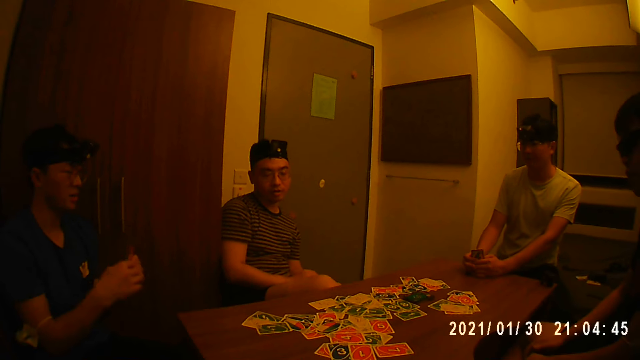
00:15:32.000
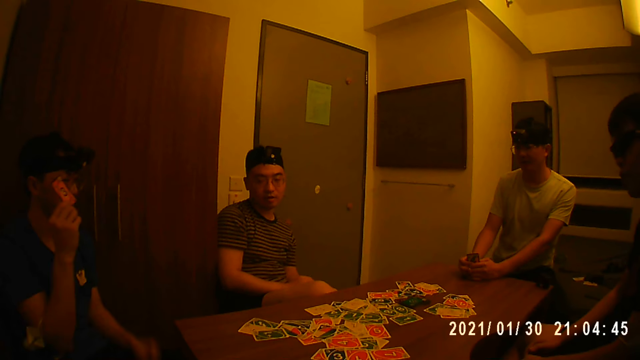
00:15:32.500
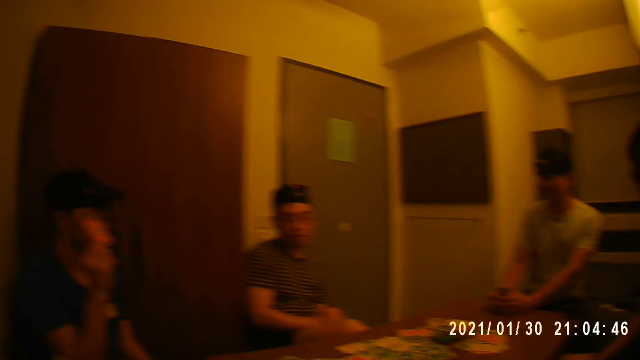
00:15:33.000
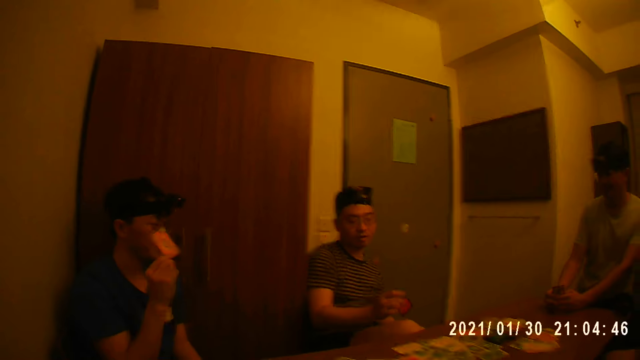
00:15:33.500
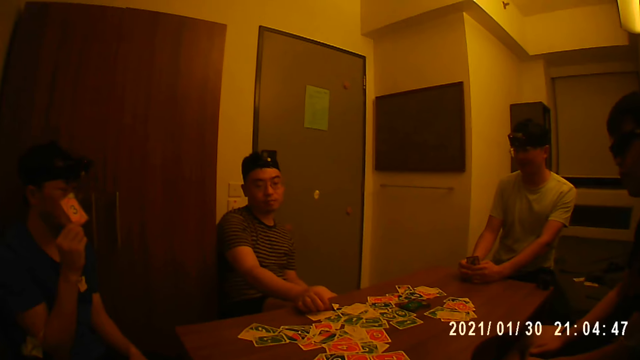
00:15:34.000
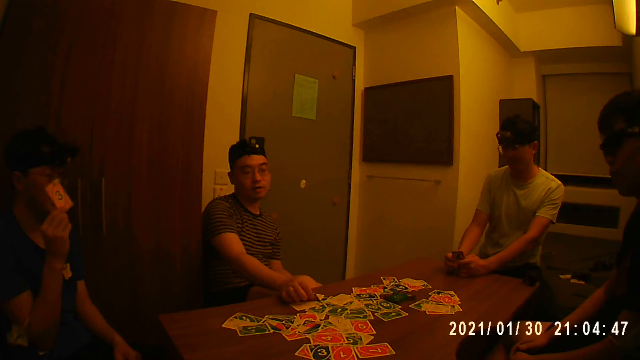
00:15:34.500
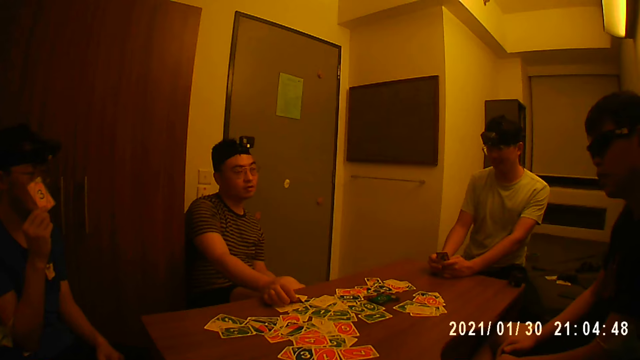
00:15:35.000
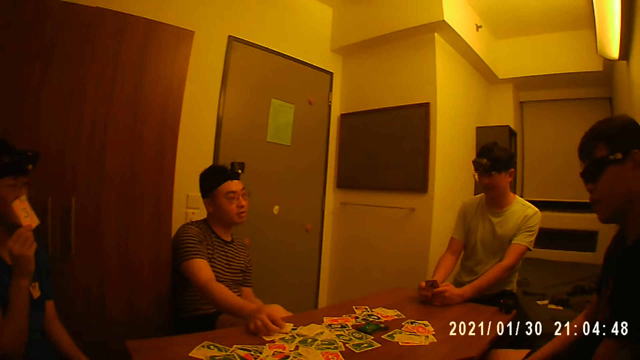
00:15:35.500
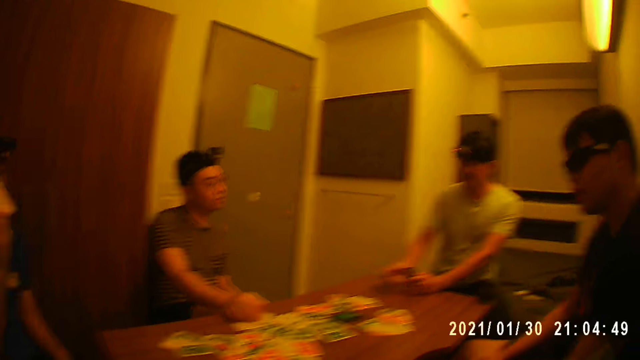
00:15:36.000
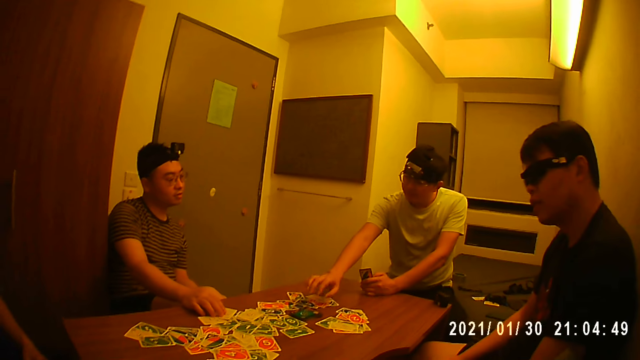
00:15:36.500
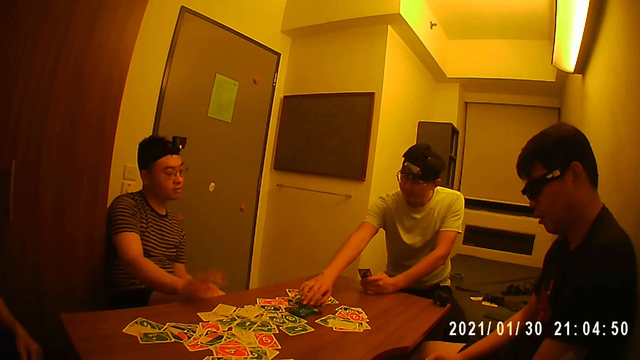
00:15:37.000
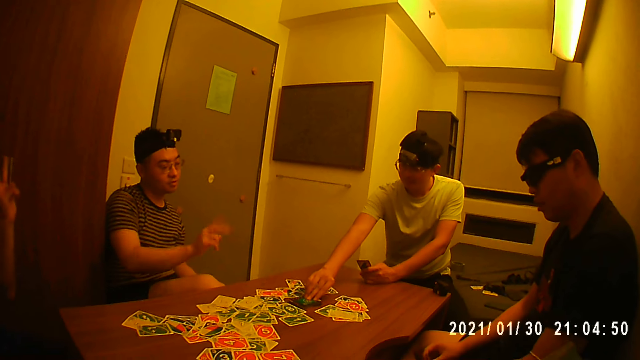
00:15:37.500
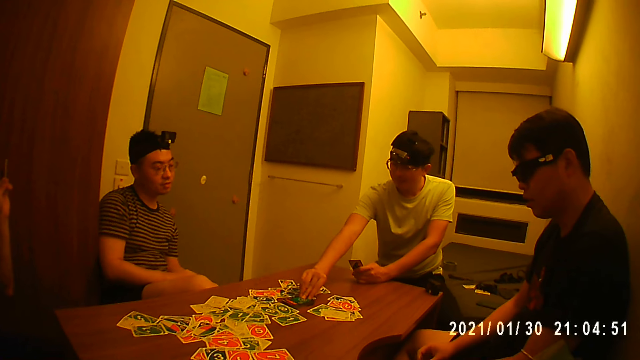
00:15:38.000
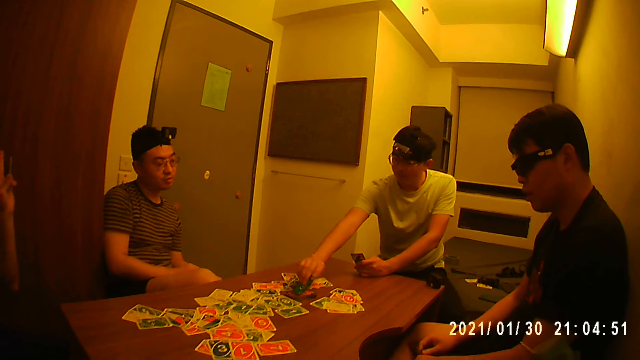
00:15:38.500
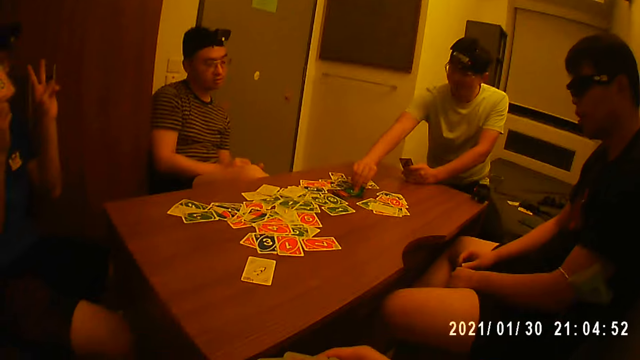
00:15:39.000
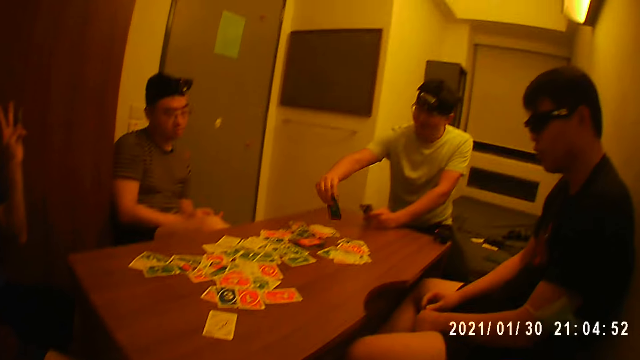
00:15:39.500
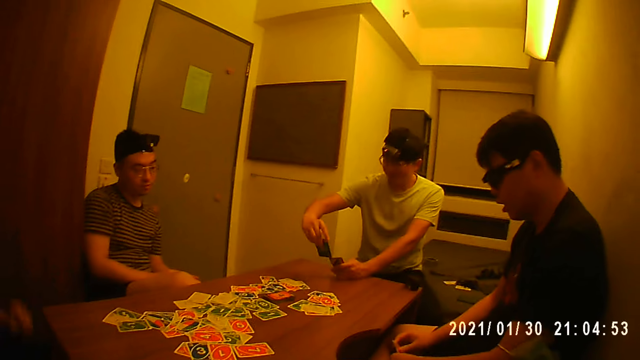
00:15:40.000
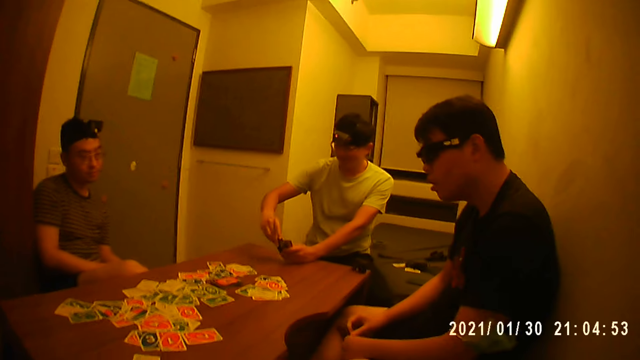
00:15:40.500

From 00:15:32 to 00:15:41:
A man places a card on the table with his right hand. Another man picks two cards from the stack of cards on the table with his right hand.

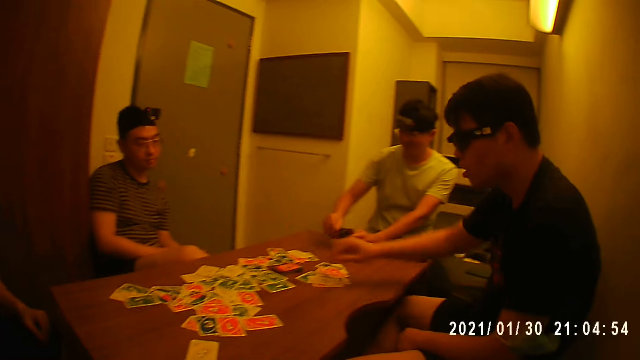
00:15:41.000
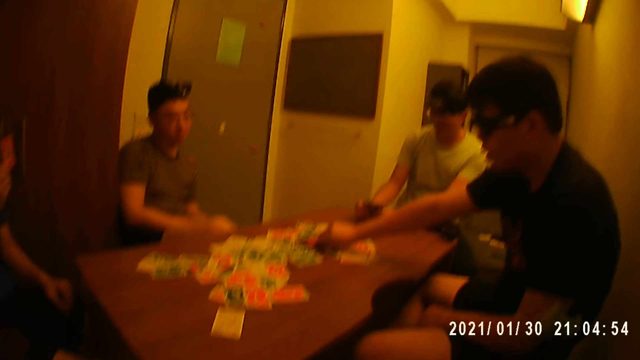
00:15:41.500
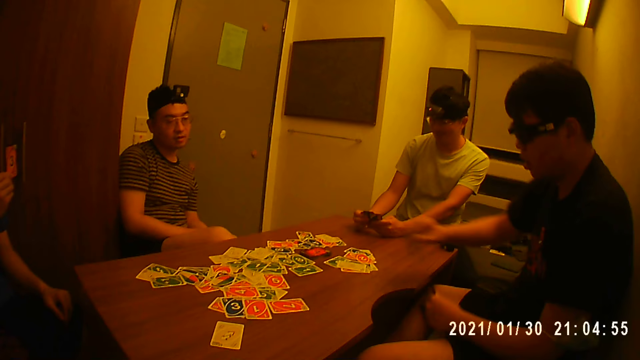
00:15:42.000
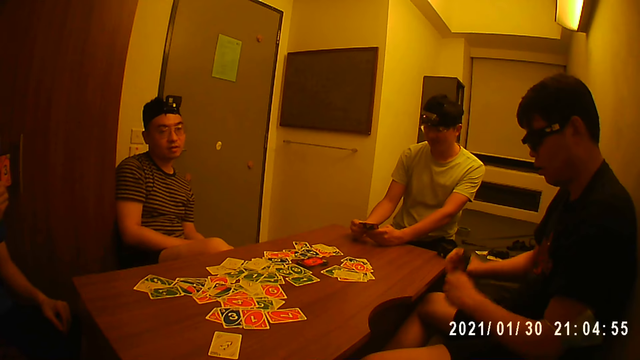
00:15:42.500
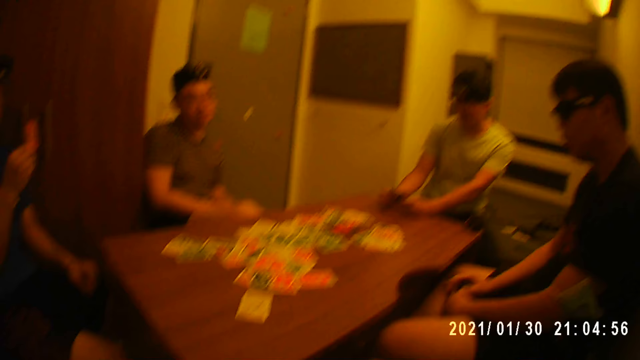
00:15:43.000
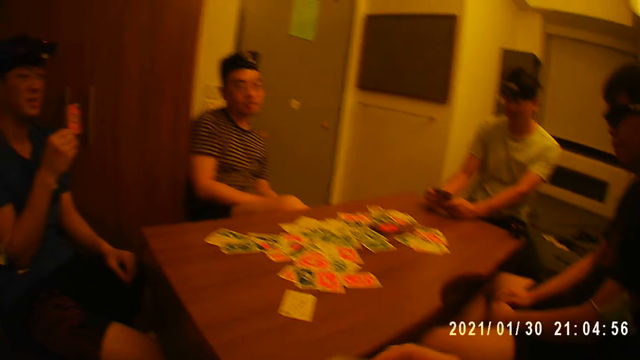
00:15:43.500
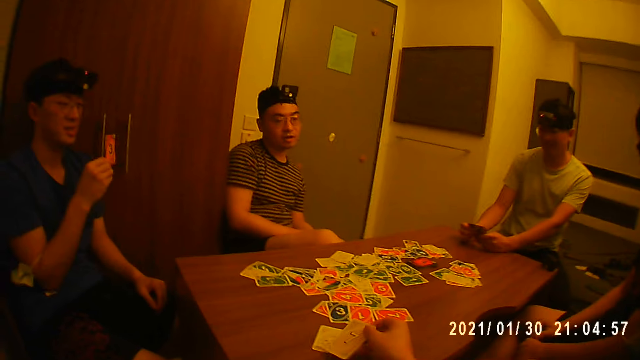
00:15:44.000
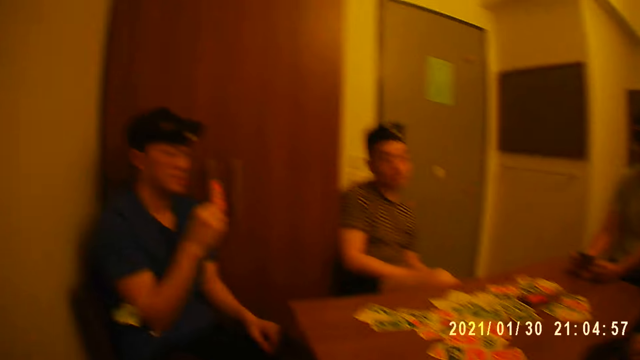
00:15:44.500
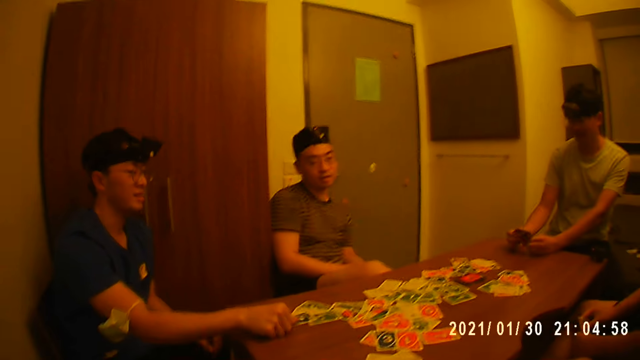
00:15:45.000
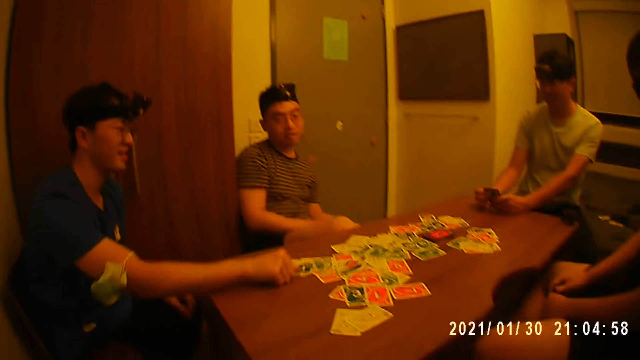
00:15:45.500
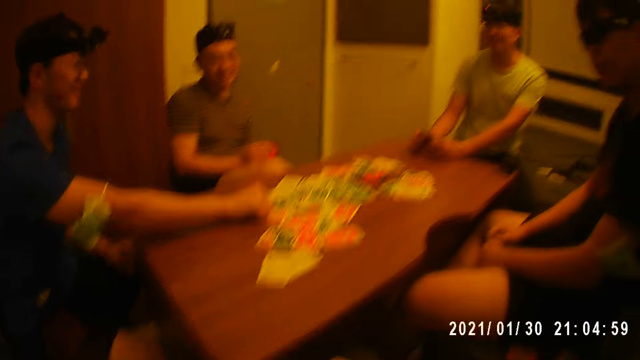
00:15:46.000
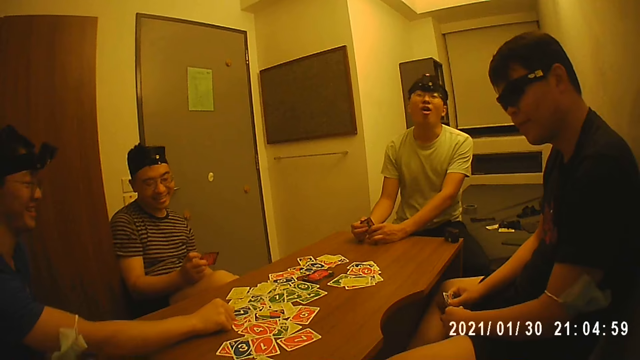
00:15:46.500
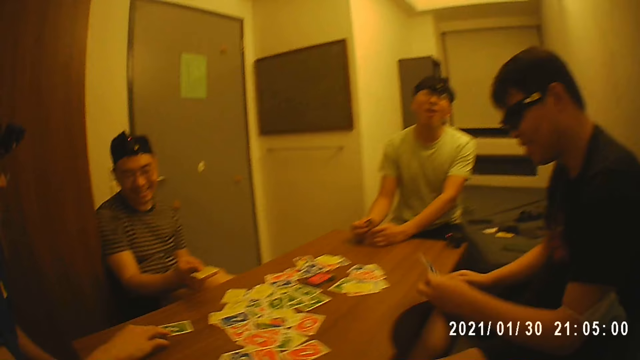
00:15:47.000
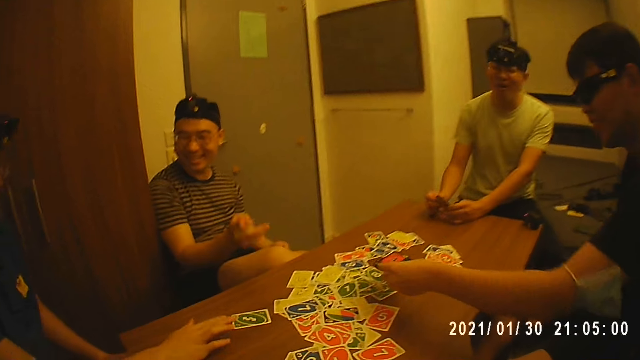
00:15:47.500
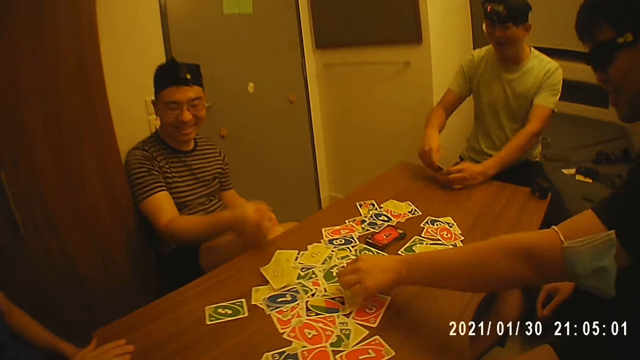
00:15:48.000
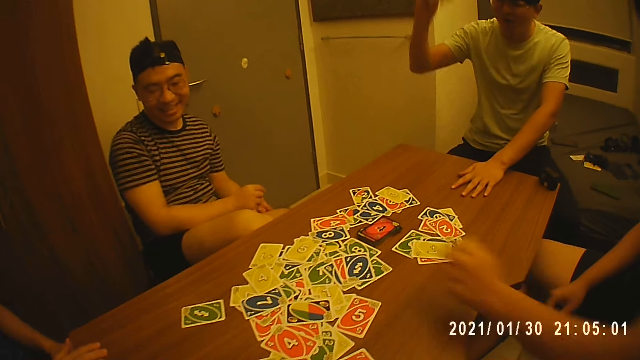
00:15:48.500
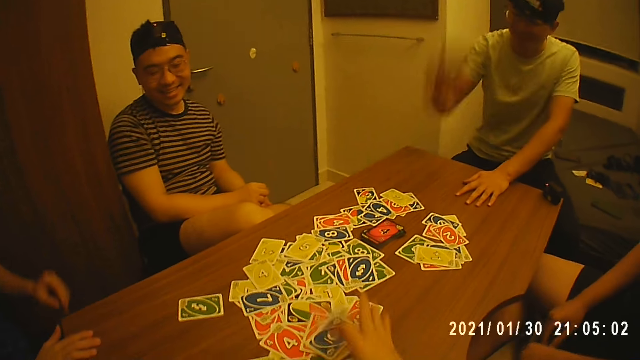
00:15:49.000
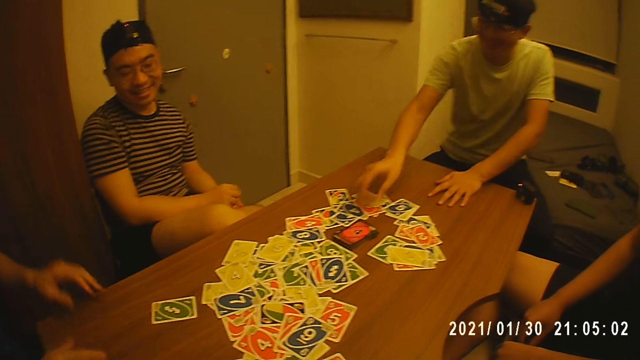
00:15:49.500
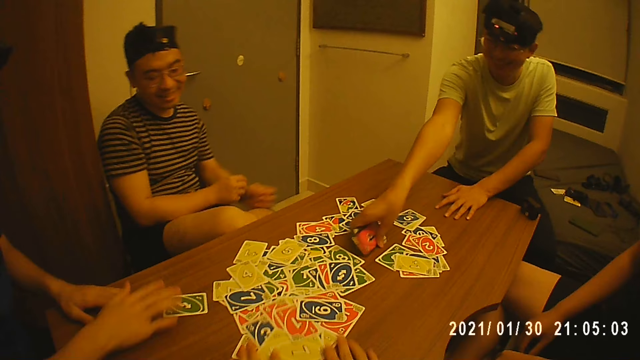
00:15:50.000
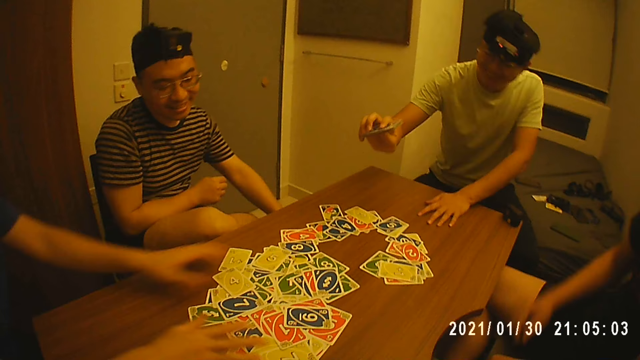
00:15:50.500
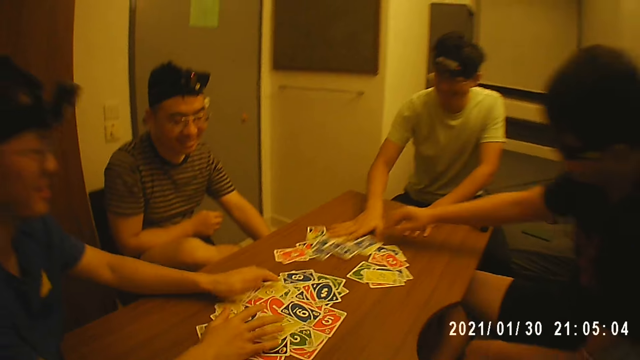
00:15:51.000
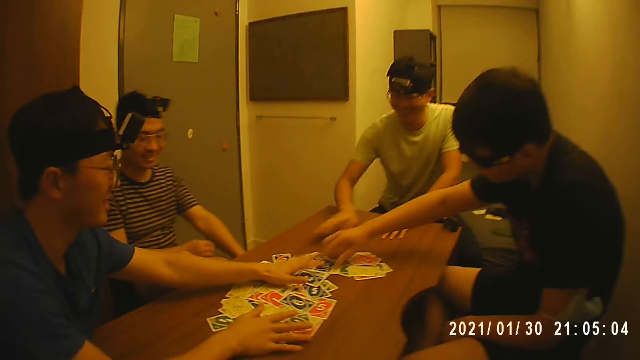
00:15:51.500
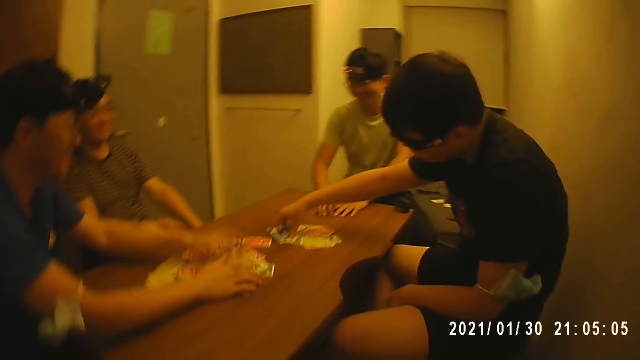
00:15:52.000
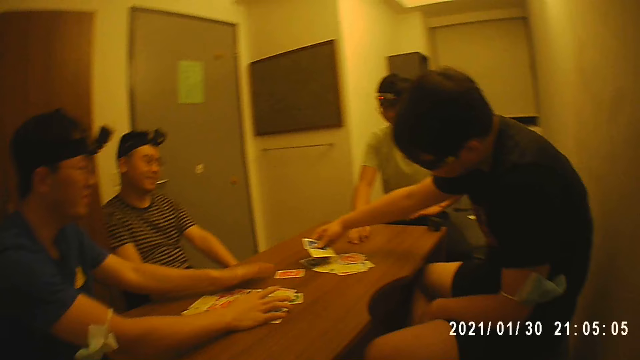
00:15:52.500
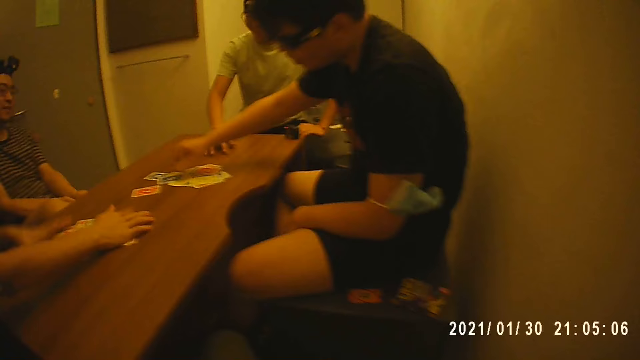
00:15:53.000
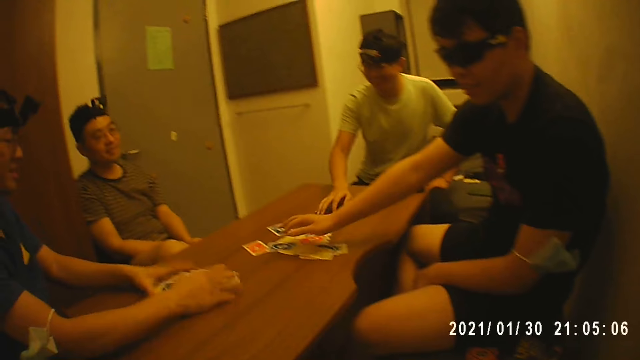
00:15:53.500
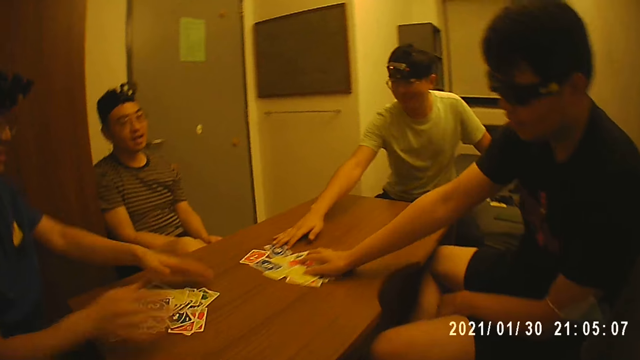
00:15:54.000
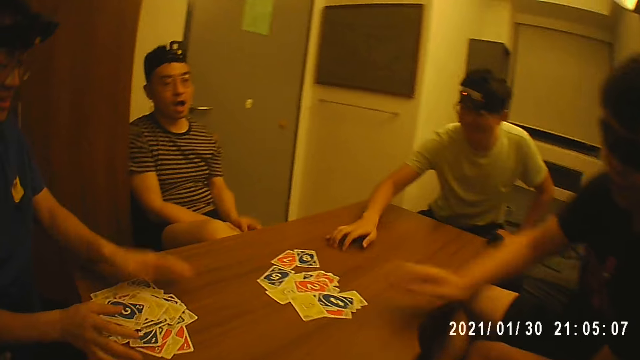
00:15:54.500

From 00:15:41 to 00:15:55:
A man picks a card from the stack of cards on the table with his right hand. The camera wearer places a card on the table with his right hand. Another man places a card on the table with his right hand. The first man places the cards on his hands on the table with his right hand. A third man places the cards on his hands on the table with his right hand. A fourth man places the cards on his hands on the table with his right hand. The camera wearer places a card on the table. The fourth man picks the stack of cards on the table with his right hand. The second man arranges the cards on the table with his hand and picks the cards.
